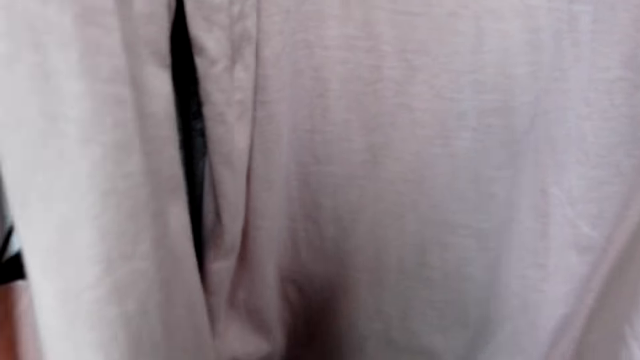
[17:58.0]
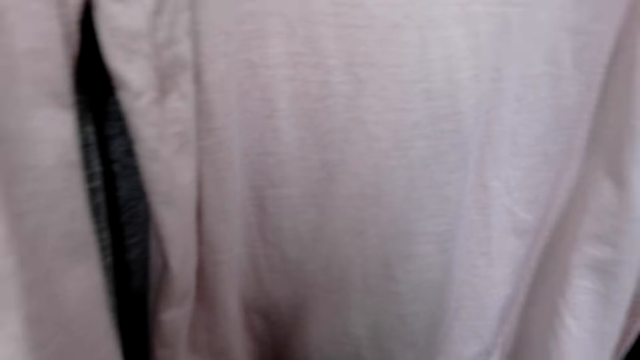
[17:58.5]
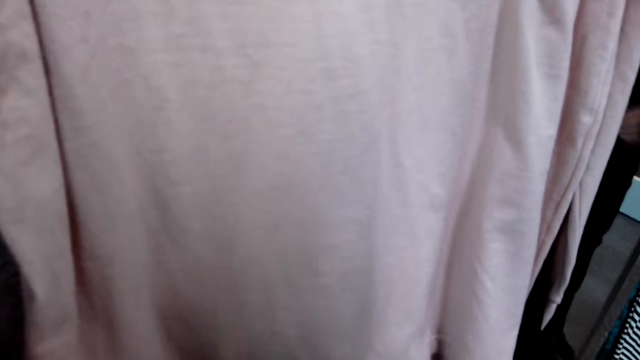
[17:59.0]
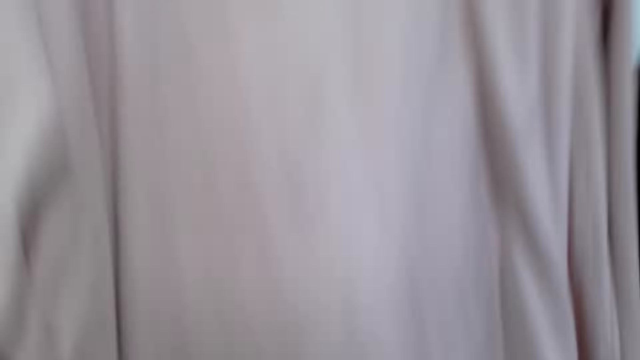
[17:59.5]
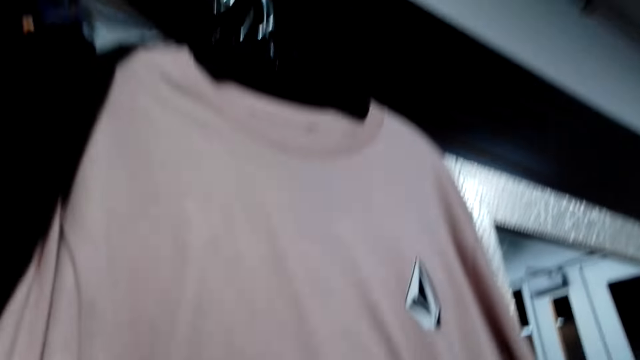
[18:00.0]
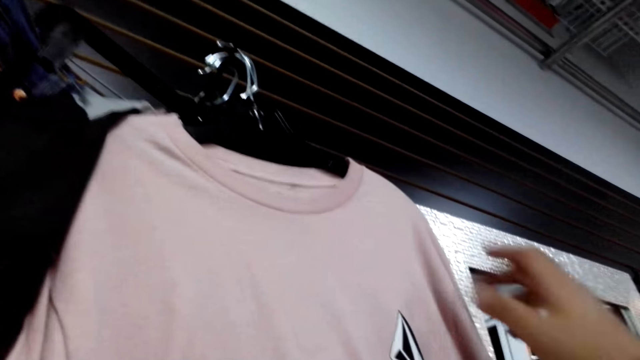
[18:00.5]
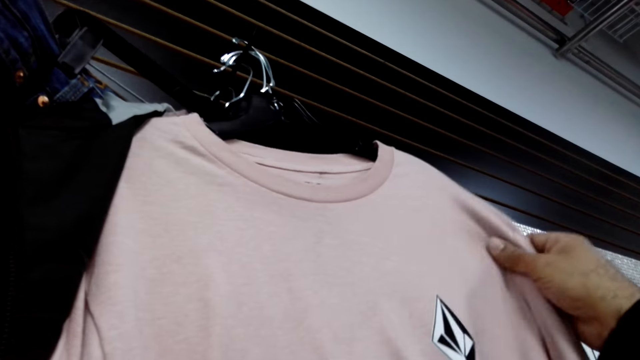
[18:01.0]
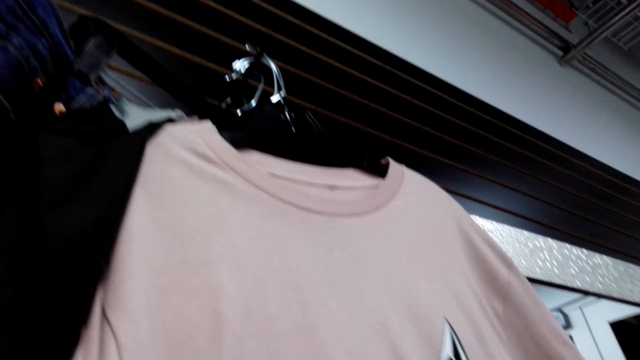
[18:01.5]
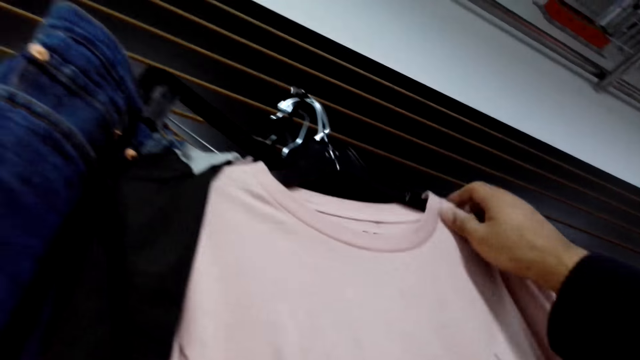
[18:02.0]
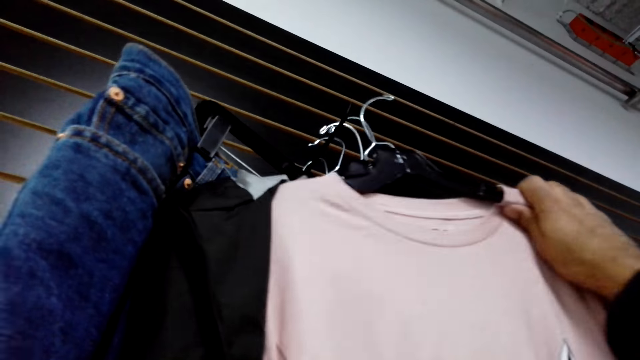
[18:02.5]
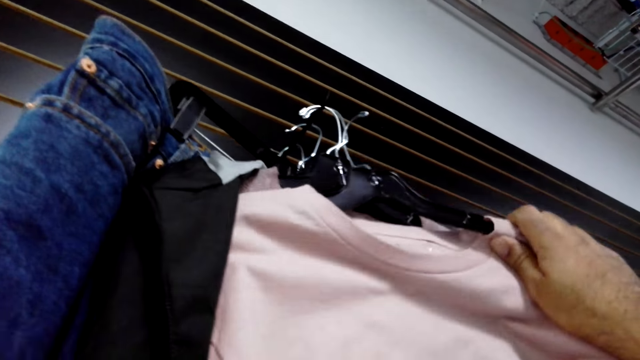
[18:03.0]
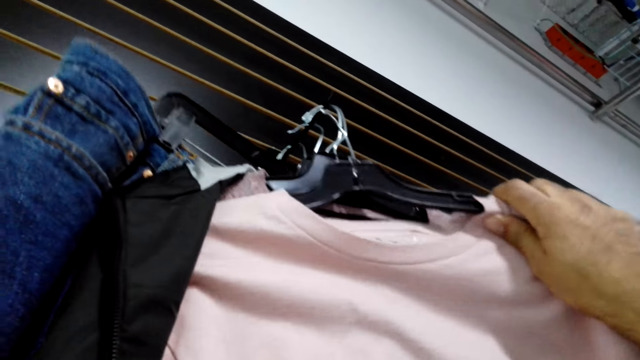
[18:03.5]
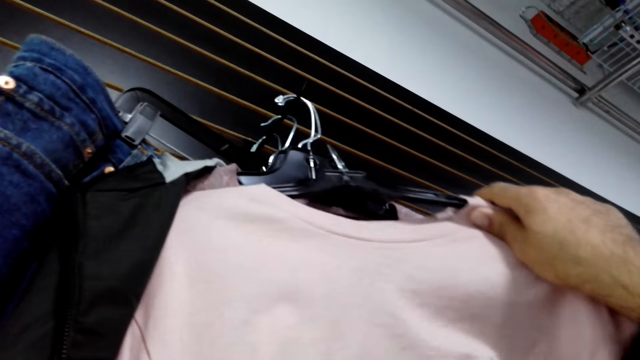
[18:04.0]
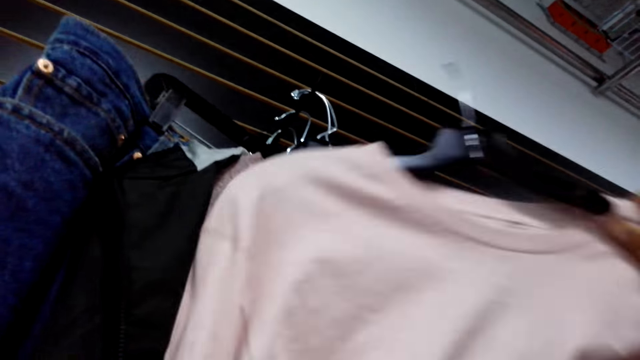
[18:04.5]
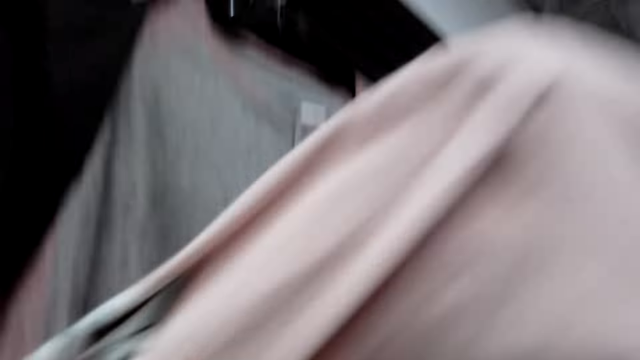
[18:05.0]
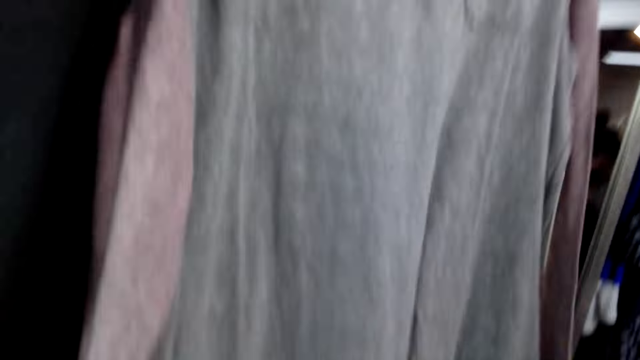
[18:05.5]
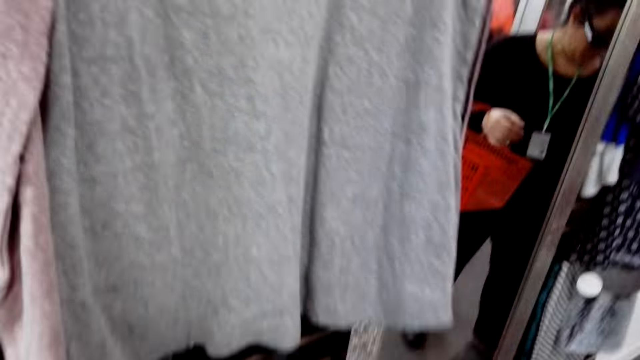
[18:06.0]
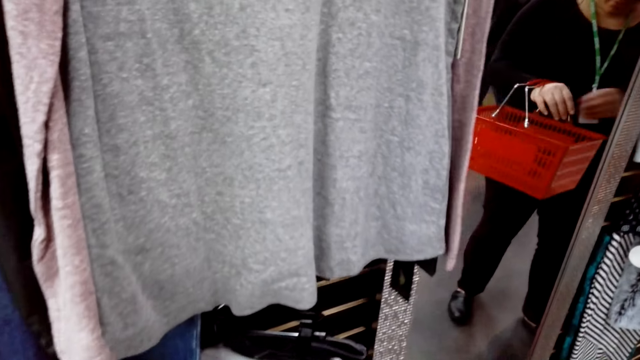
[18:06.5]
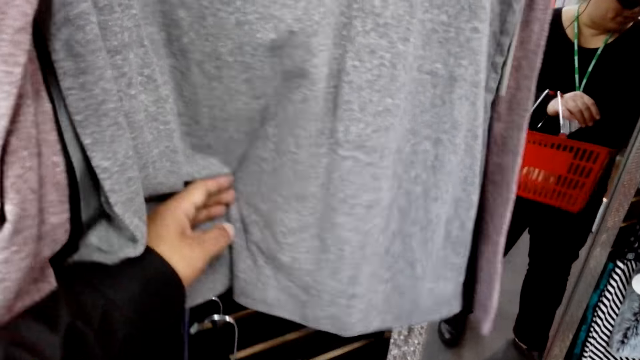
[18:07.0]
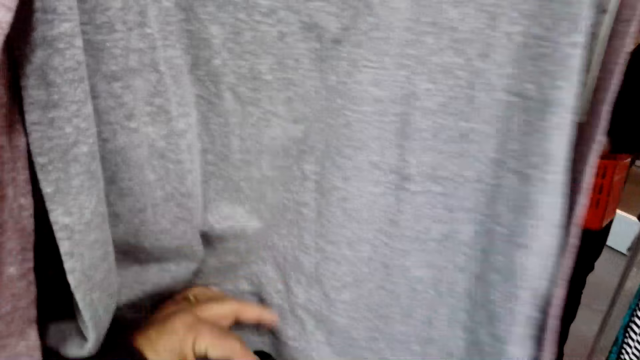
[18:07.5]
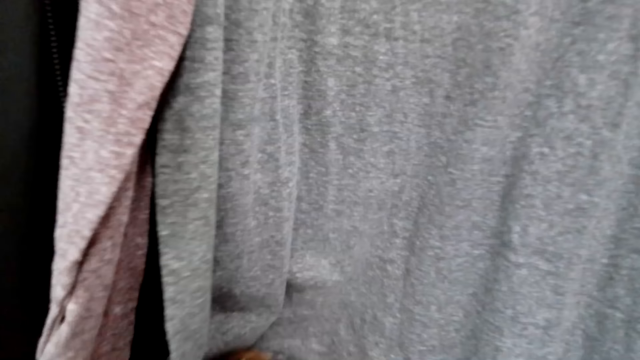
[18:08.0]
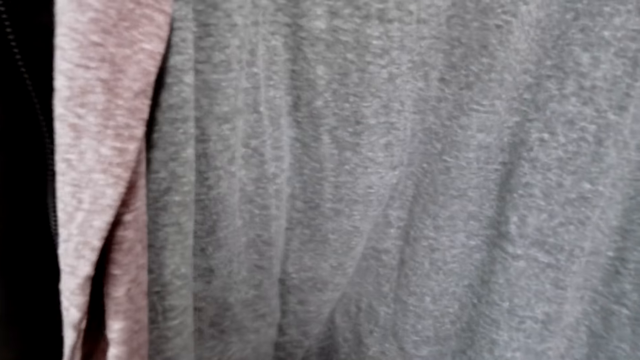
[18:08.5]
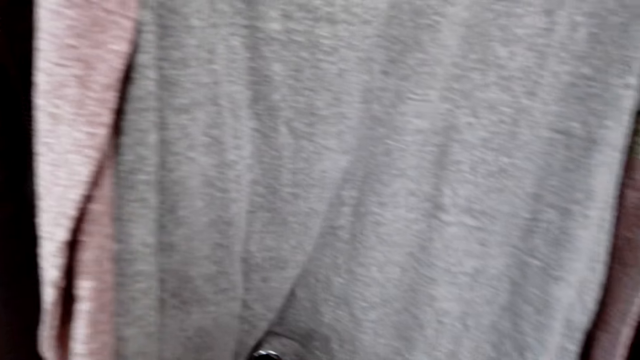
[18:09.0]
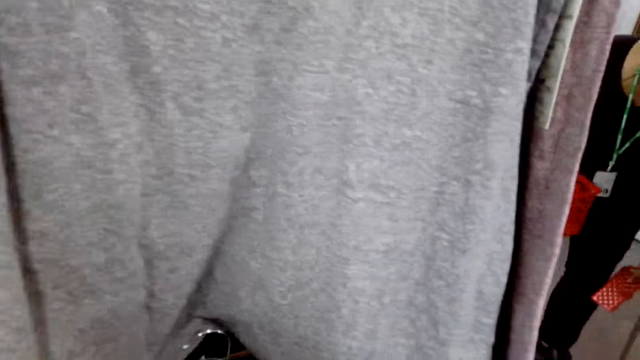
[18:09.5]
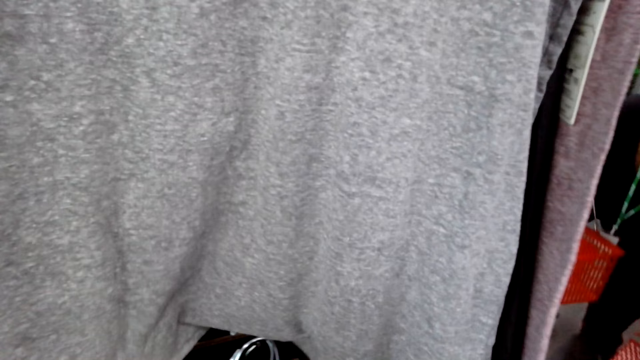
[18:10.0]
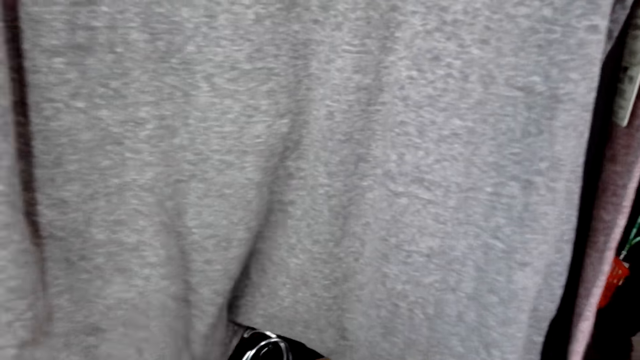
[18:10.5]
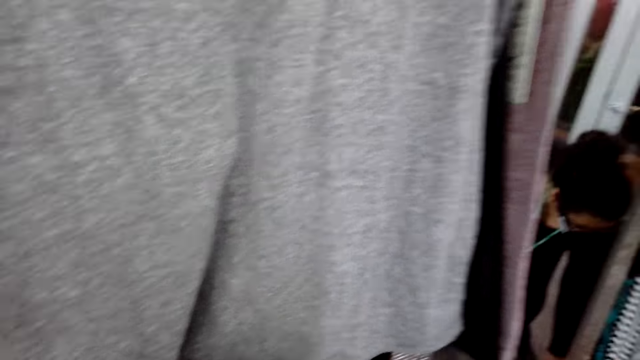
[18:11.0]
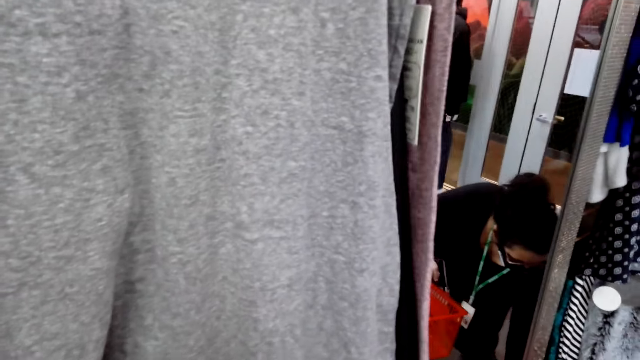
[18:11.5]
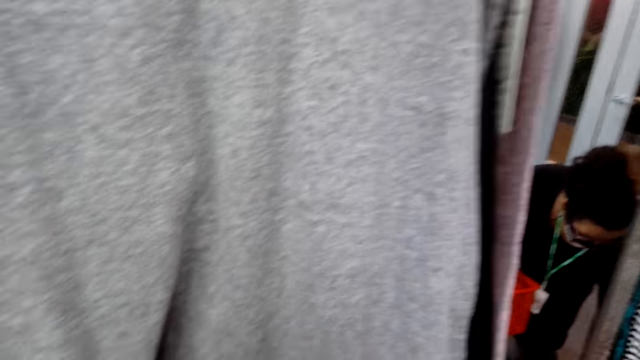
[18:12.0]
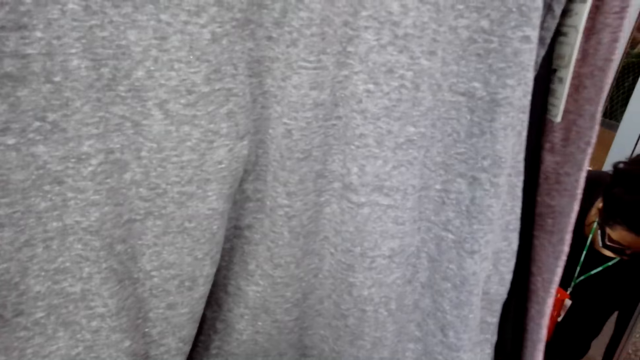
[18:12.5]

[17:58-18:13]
The camera wearer touches a t-shirt and unhangs the t-shirt. A lady puts a hand in the shopping basket. The camera wearer pushes clothes with the left hand. The lady bends.

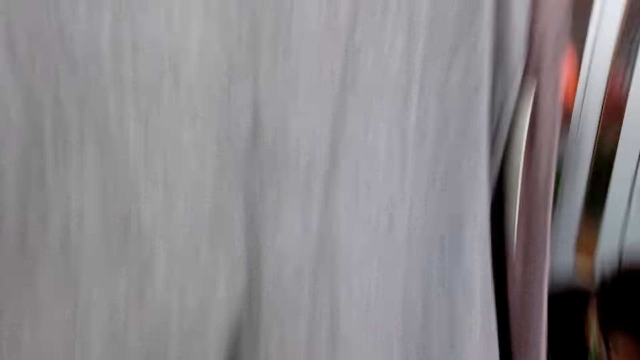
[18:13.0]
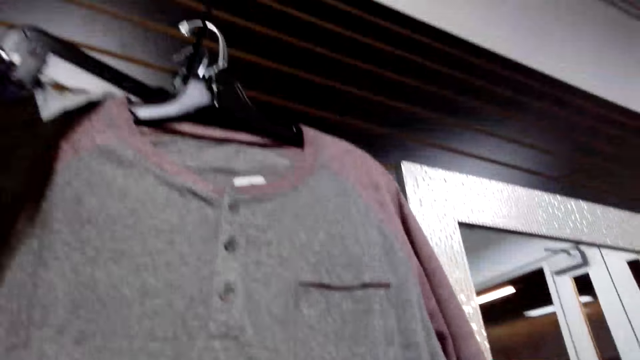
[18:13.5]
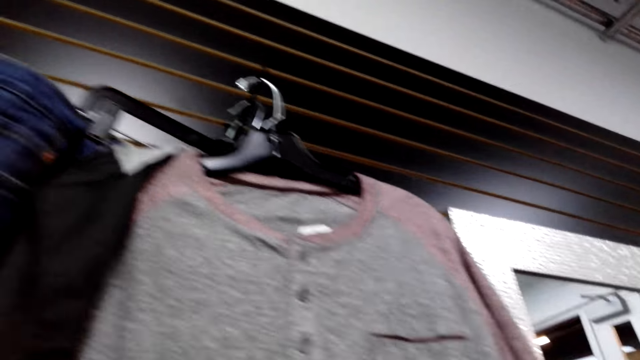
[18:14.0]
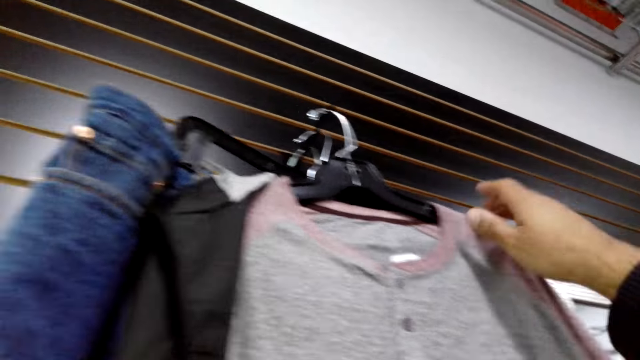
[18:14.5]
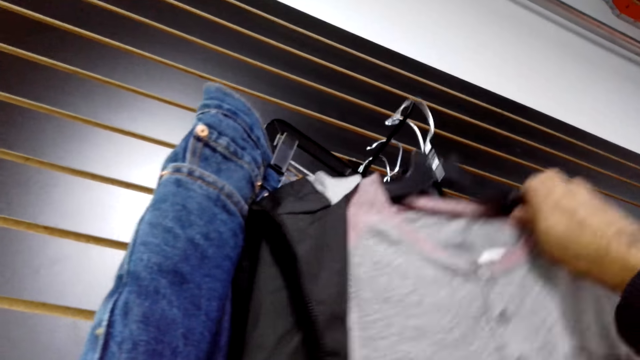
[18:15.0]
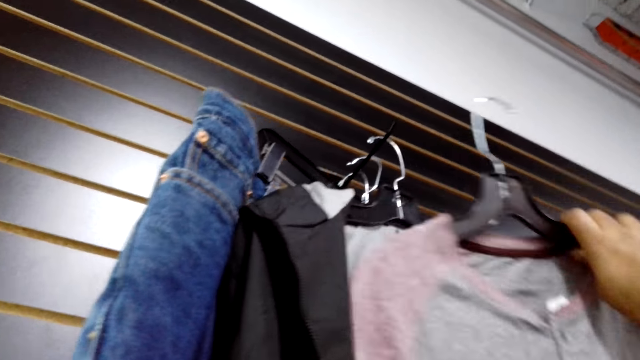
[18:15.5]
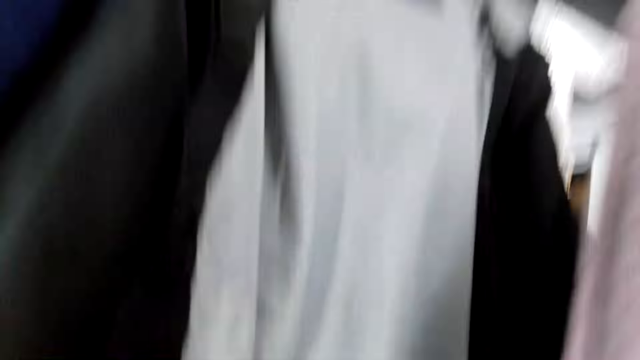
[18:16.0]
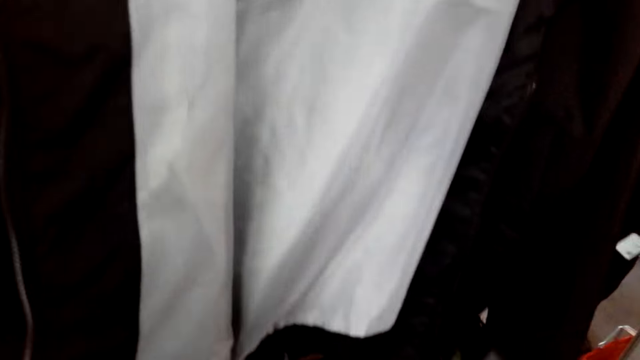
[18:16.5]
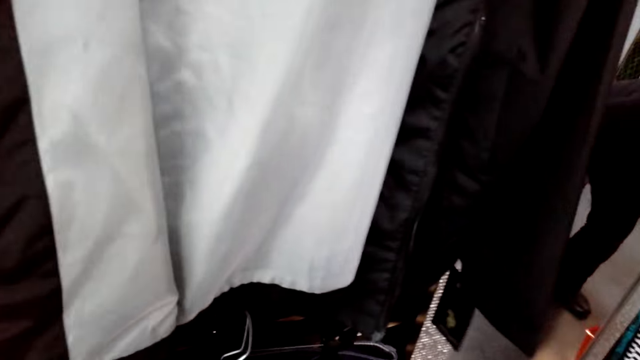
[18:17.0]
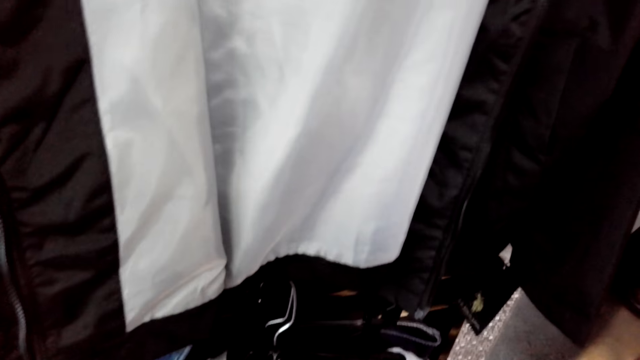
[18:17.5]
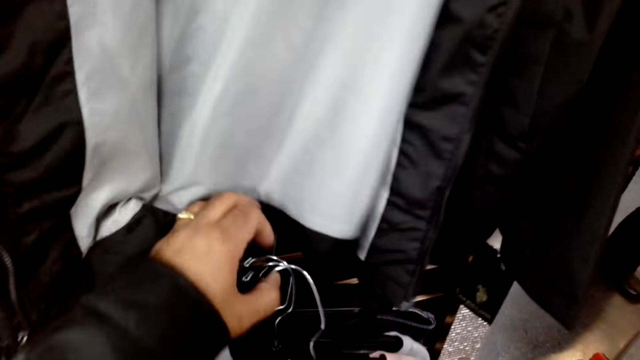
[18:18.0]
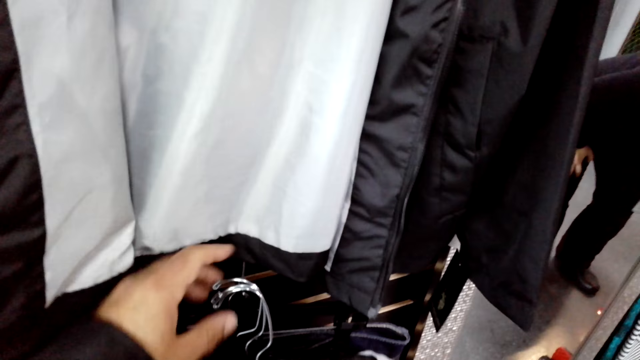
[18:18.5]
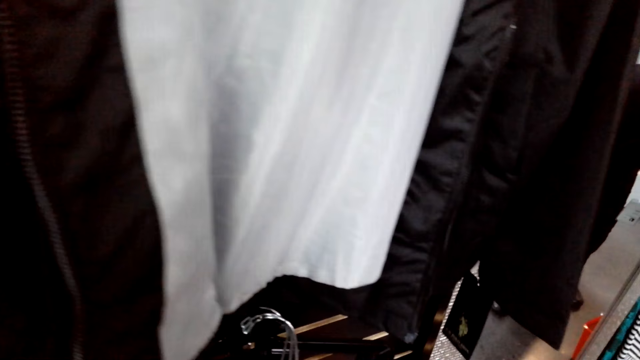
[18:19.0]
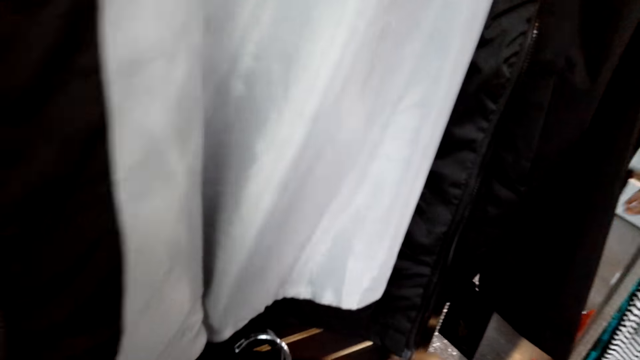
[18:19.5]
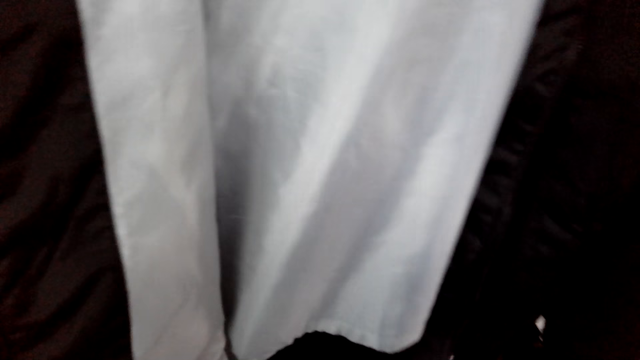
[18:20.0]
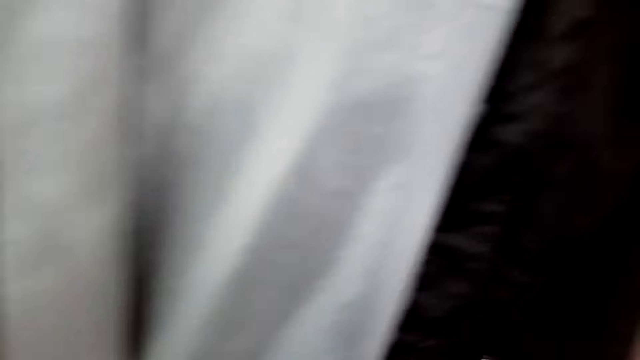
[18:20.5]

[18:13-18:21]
The camera wearer takes clothes or a t-shirt from the clothes rack. They move a cloth. They hang the t-shirt.
